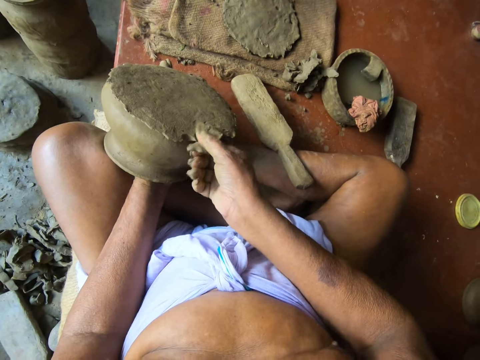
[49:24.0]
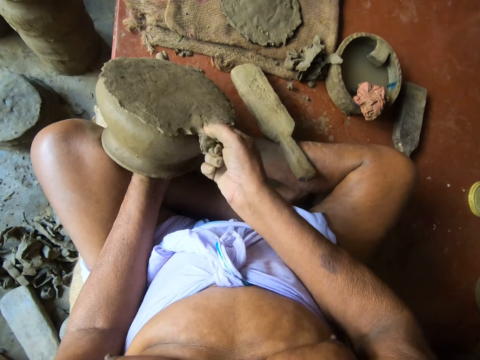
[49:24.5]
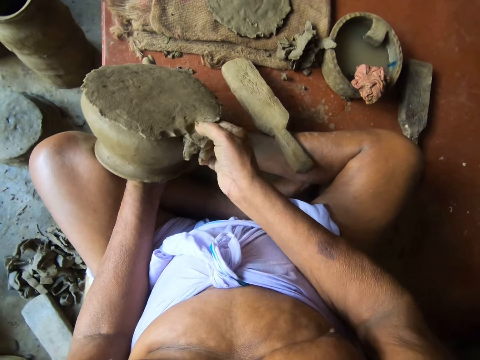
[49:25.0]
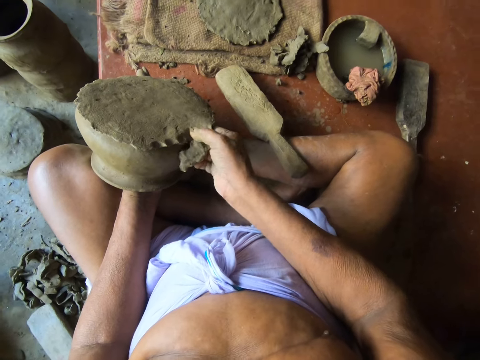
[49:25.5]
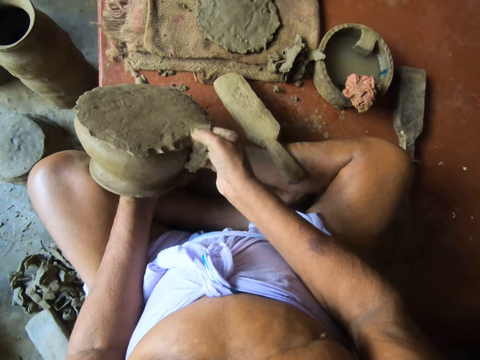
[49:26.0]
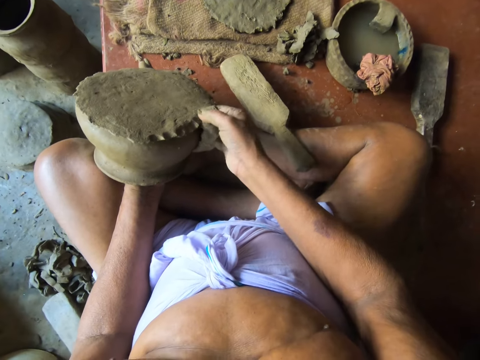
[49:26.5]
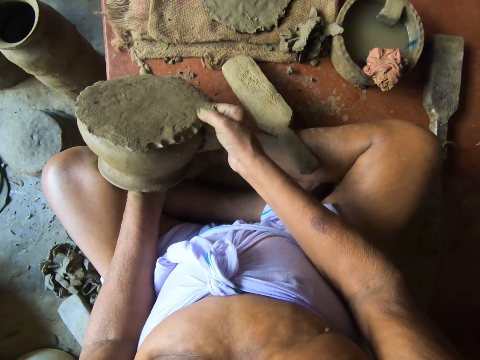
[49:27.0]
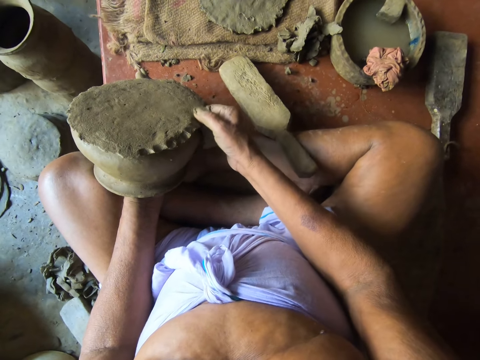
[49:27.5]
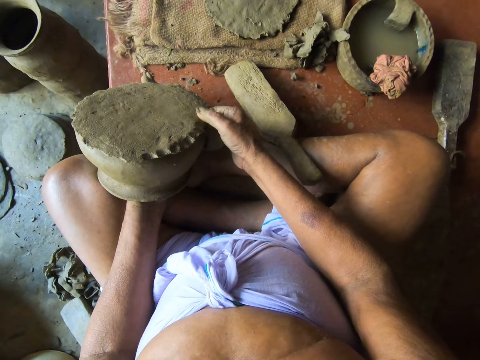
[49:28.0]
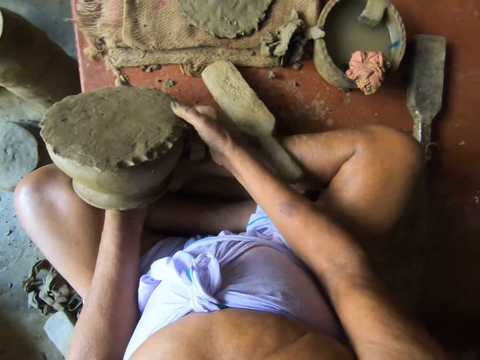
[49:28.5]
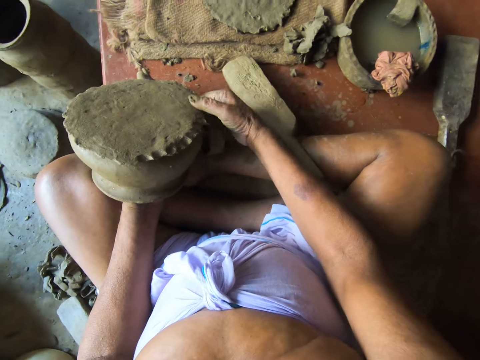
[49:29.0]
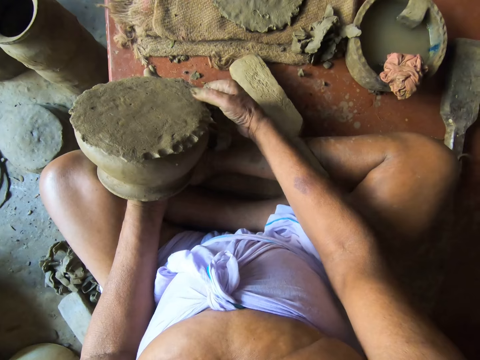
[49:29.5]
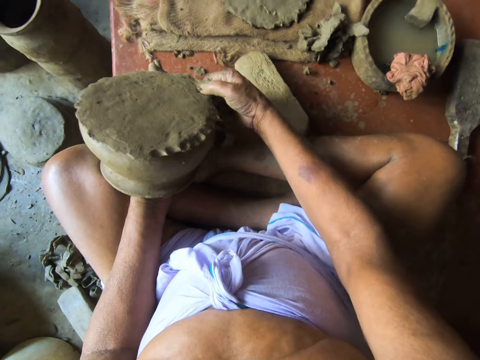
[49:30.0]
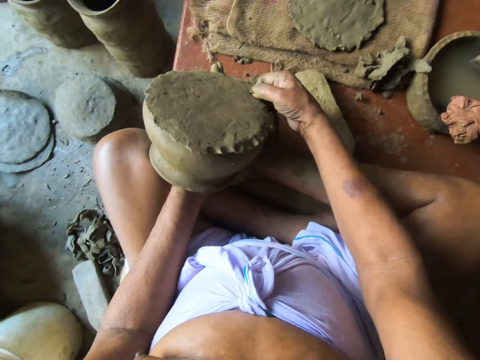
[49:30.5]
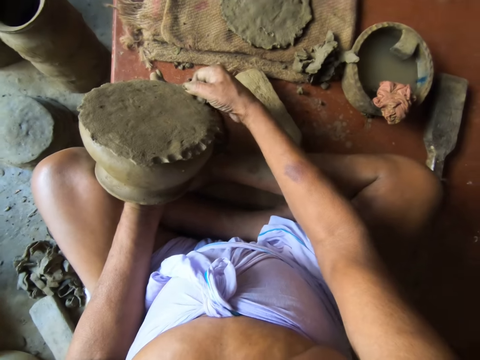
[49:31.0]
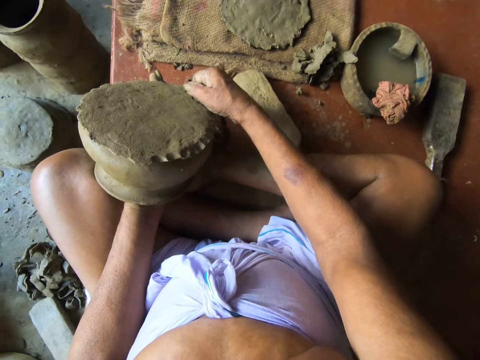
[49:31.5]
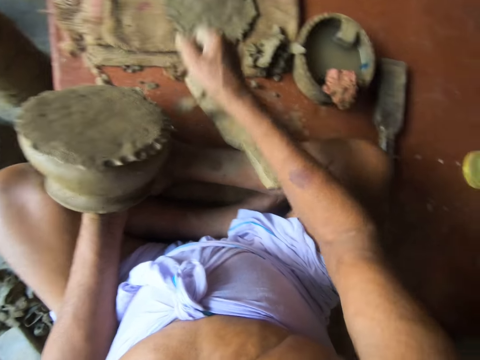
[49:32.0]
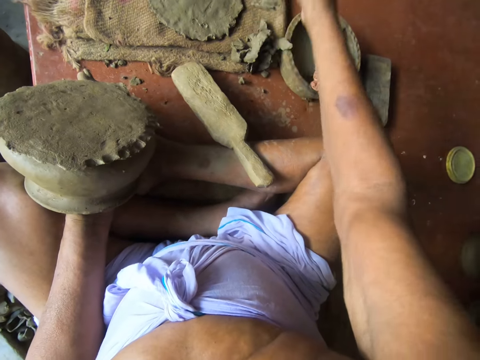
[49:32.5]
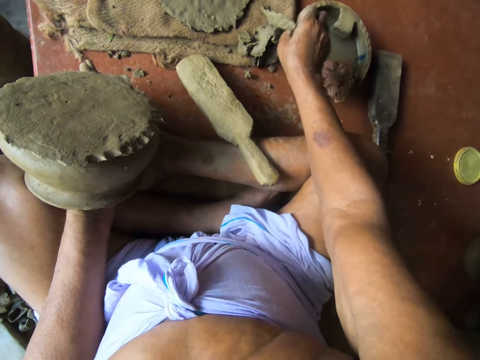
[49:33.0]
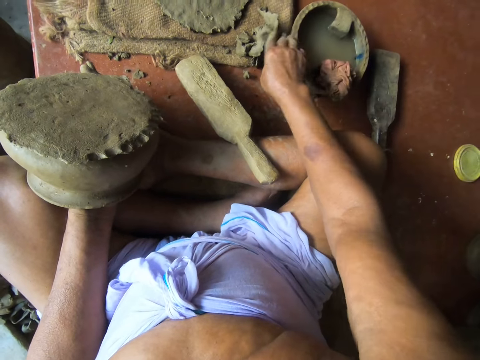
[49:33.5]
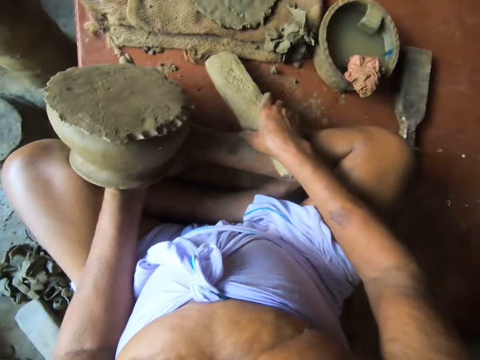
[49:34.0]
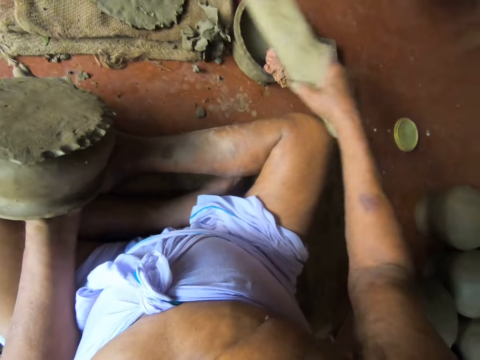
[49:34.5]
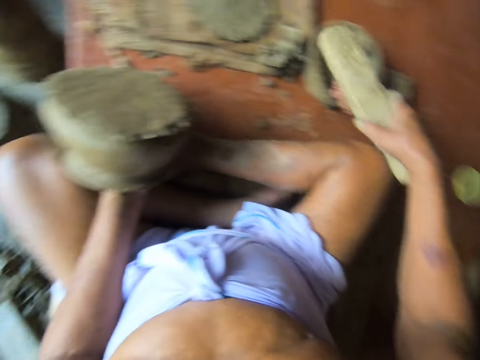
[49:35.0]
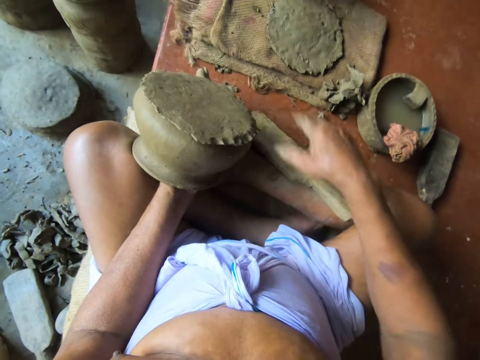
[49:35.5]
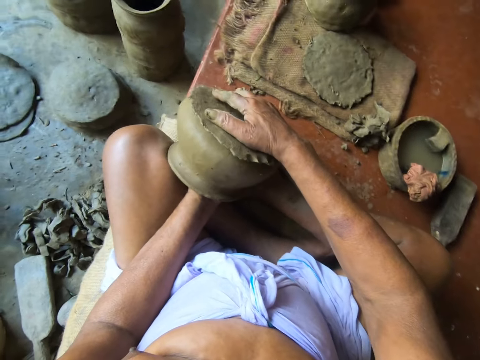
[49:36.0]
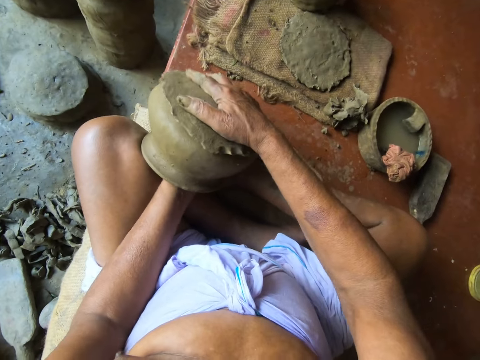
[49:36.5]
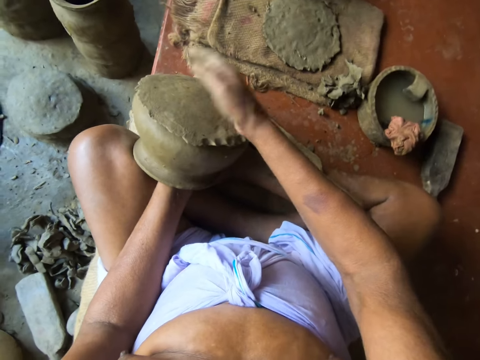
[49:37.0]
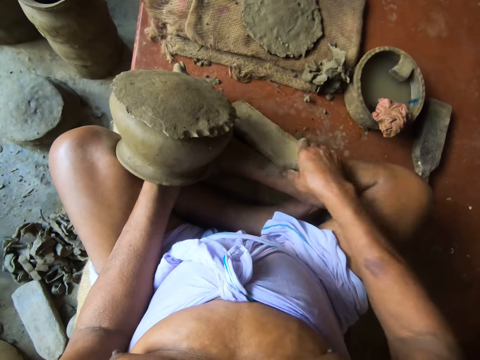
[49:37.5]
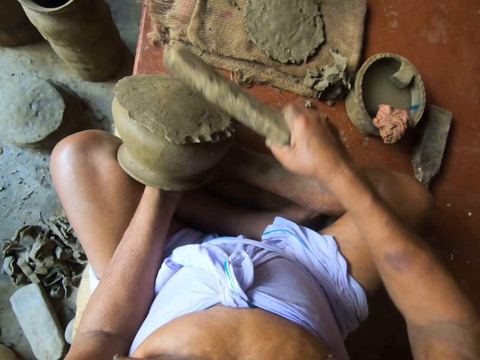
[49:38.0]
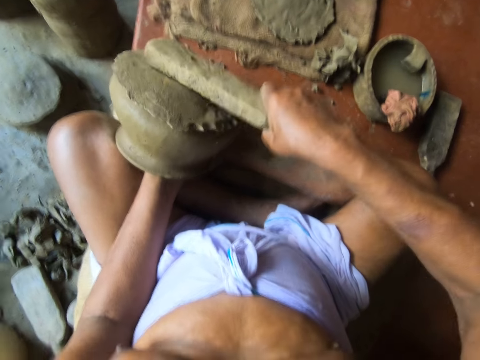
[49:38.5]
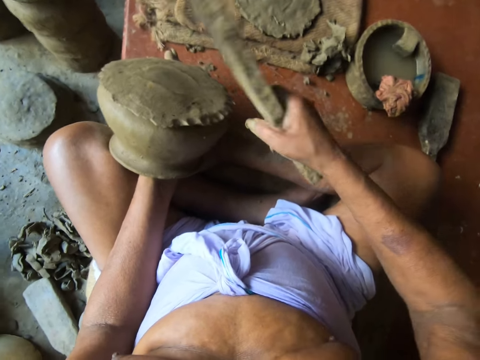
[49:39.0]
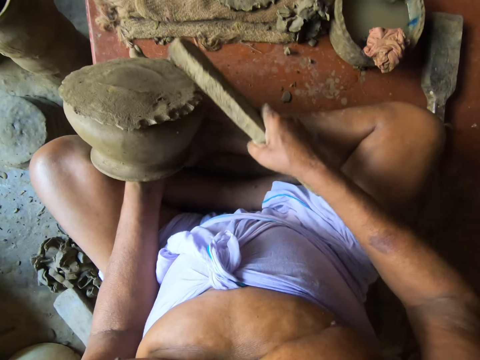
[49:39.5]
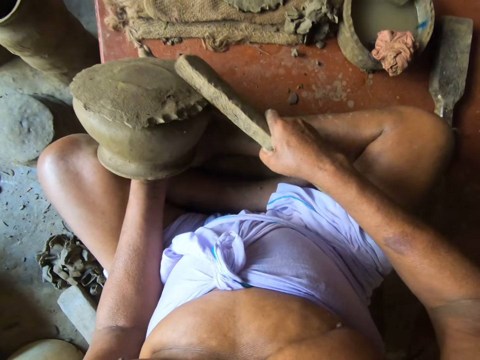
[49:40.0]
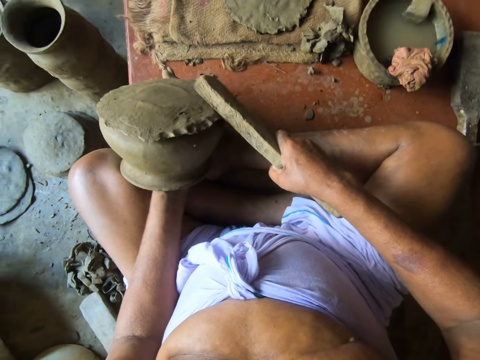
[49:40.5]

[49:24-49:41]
The camera wearer drops pieces of clay on the floor with his right hand. He picks up the clay paddle between his leg and the floor with his right hand. He touches the piece of cloth in the mortar with the clay paddle in his right hand. He drops the clay paddle in his right hand between his leg and the floor. He touches the clay pot with his right hand. He adjusts the clay. He picks up the clay paddle between his leg and the floor with his right hand. He beats the clay pot in his left hand with the clay paddle in his right hand.

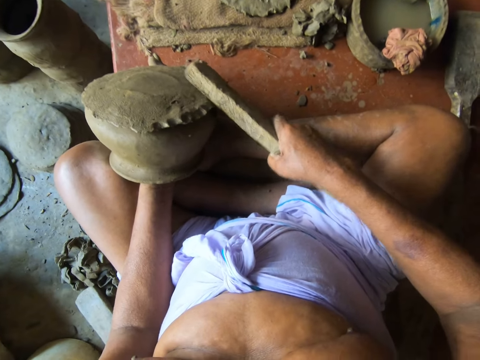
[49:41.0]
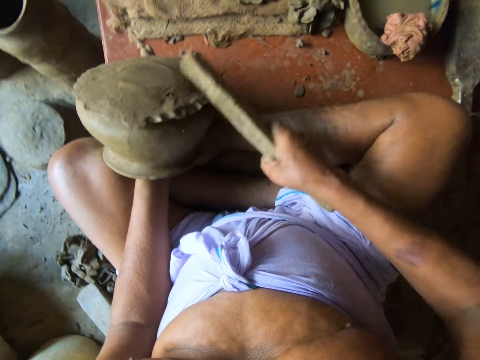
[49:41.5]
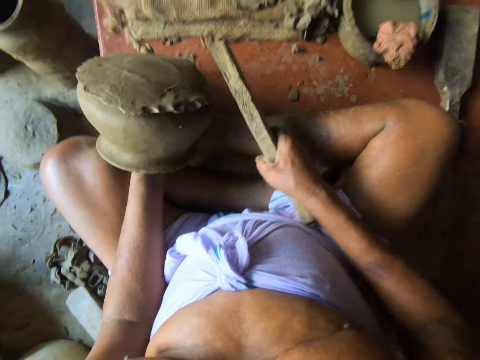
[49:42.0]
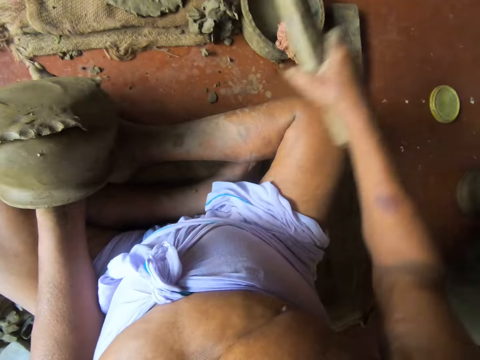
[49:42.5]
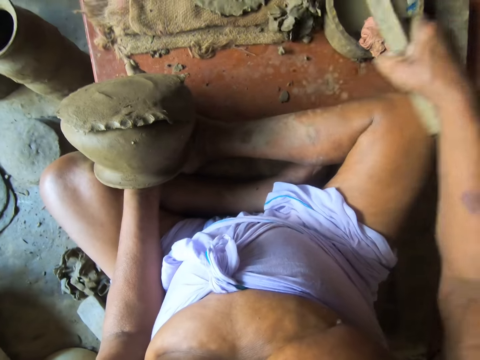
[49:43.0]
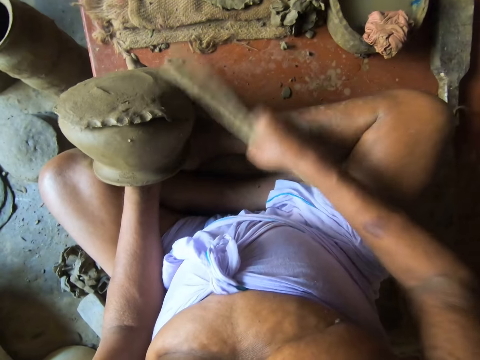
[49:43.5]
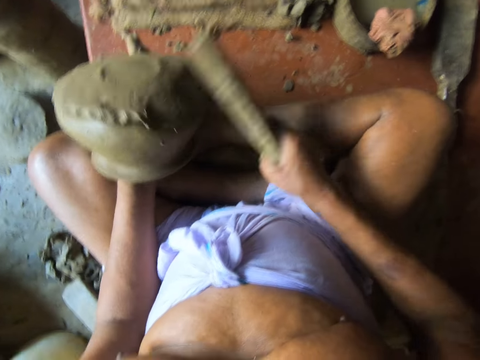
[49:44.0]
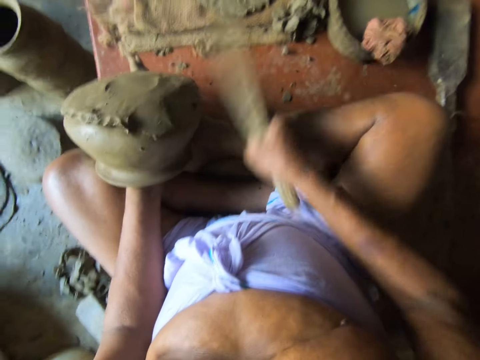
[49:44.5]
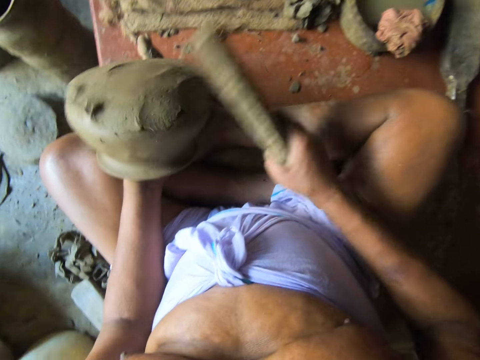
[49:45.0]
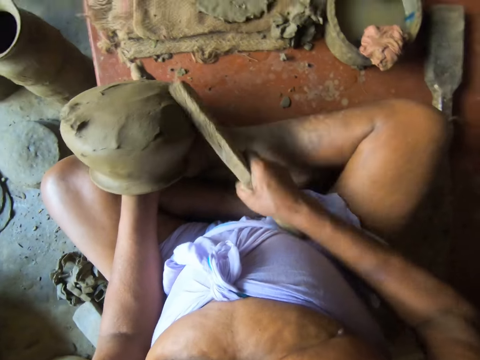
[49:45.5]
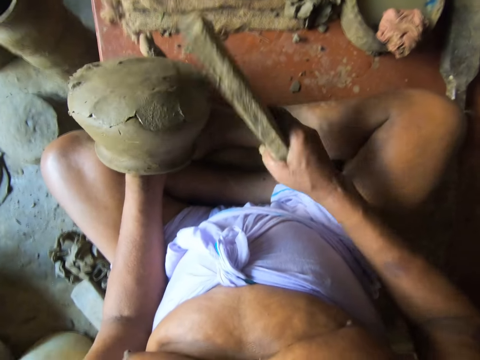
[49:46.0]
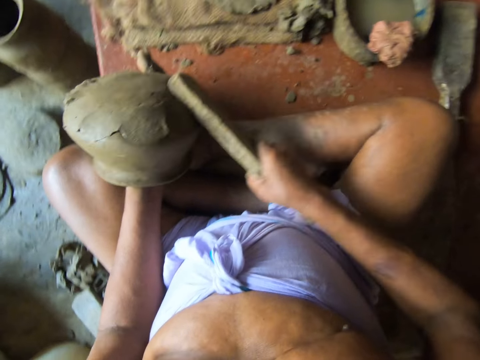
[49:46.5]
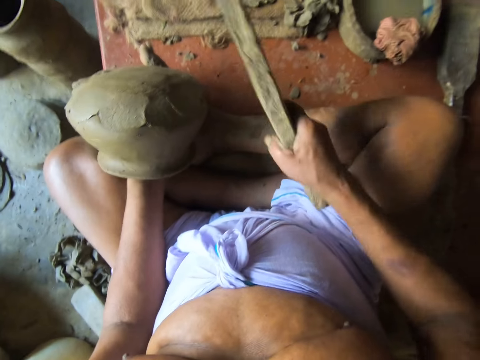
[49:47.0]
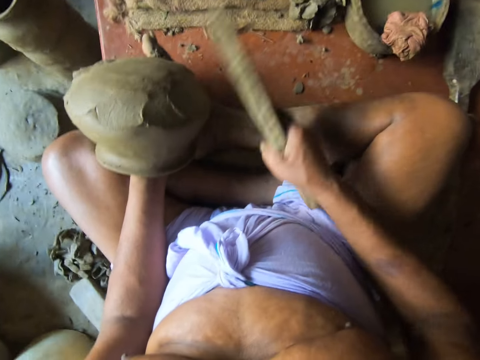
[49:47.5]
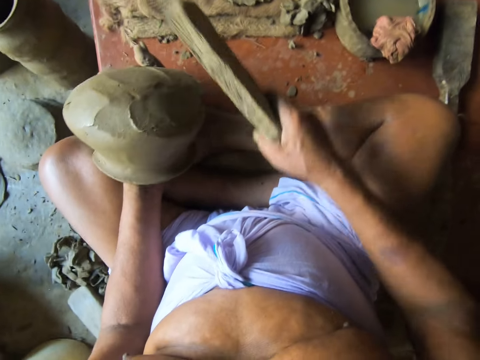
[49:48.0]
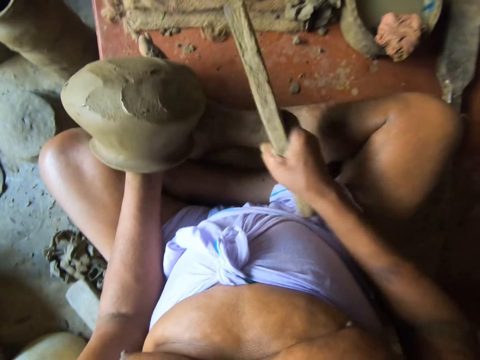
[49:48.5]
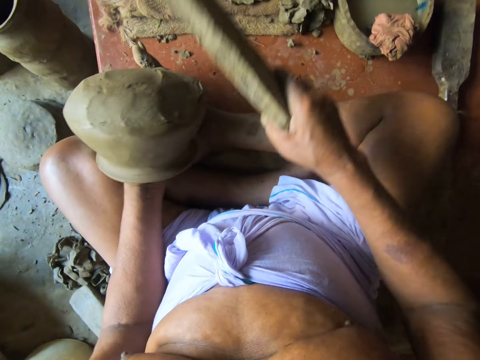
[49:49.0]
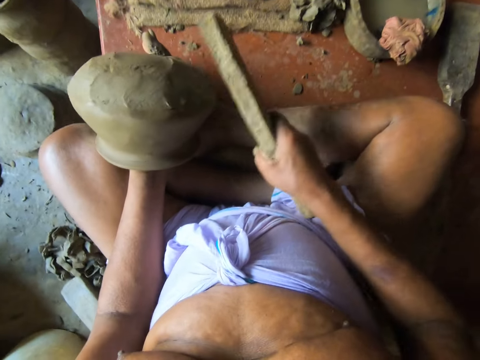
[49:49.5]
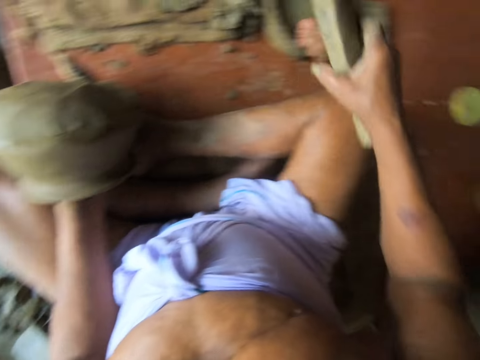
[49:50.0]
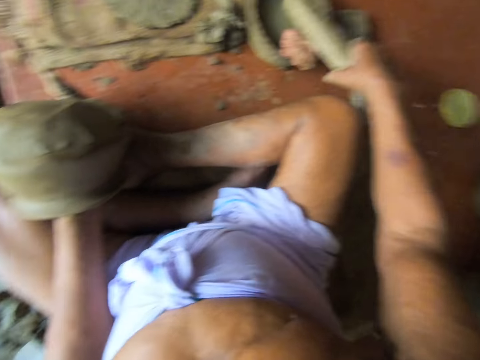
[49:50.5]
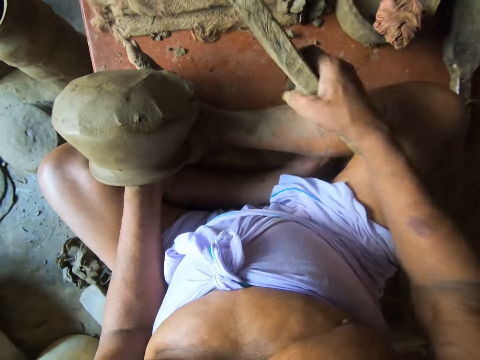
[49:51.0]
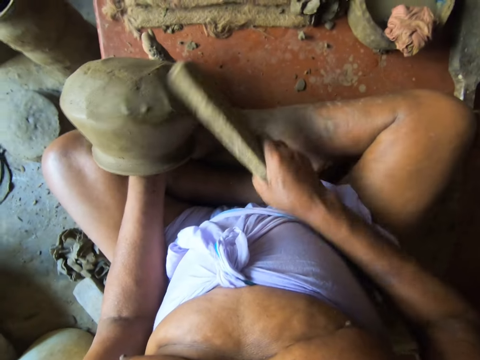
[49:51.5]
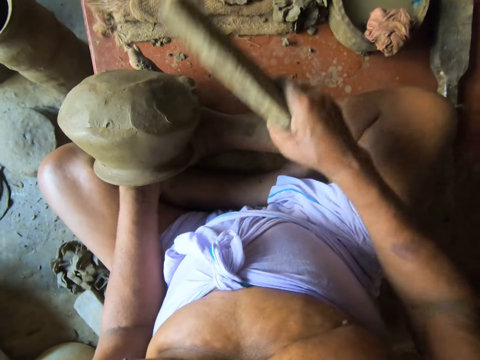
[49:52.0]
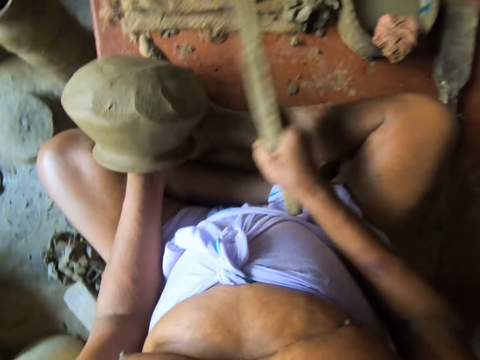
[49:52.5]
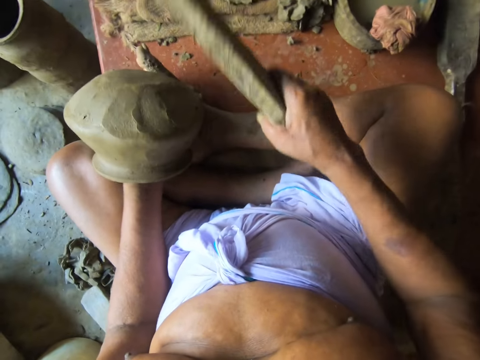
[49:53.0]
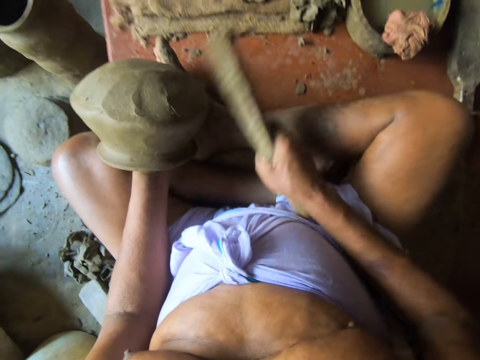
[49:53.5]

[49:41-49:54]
The camera wearer touches the piece of cloth in the mortar with the clay paddle in his right hand. He beats the clay pot in his left hand with the clay paddle in his right hand. He touches water in the pot on the ground with the clay paddle in his right hand. He hits the log on the piece of cloth. He smoothens the bottom of the clay pot in his left hand with the clay paddle in his right hand. He hits the clay with the log.
